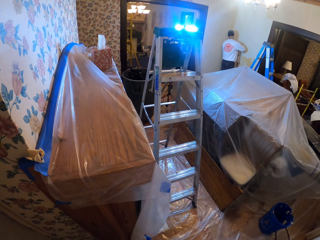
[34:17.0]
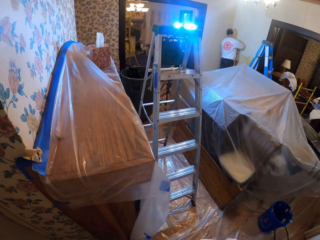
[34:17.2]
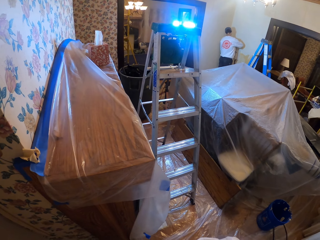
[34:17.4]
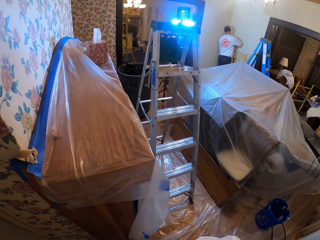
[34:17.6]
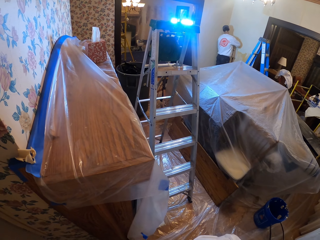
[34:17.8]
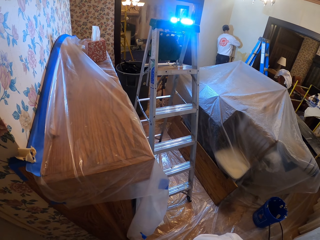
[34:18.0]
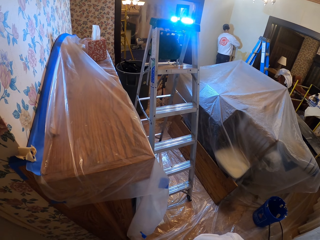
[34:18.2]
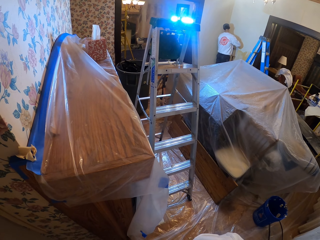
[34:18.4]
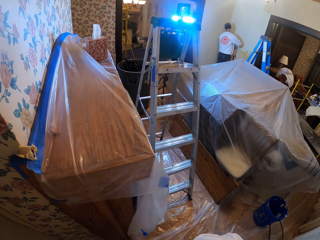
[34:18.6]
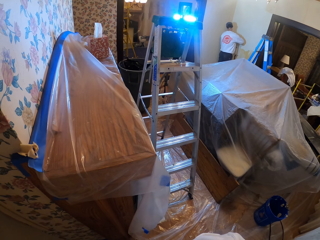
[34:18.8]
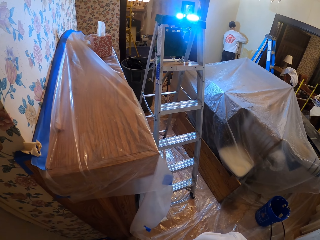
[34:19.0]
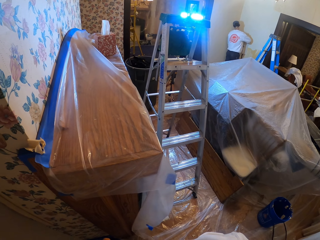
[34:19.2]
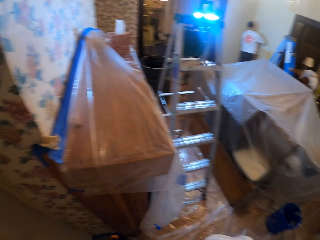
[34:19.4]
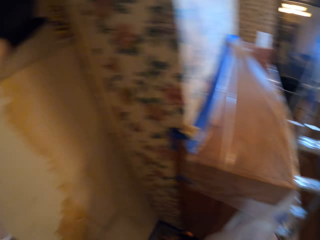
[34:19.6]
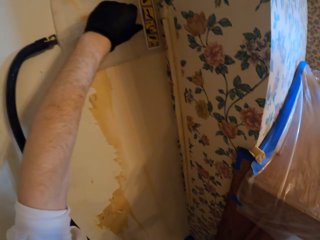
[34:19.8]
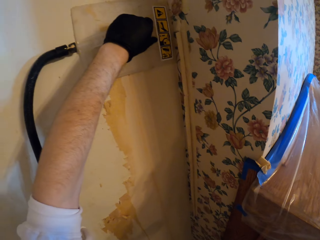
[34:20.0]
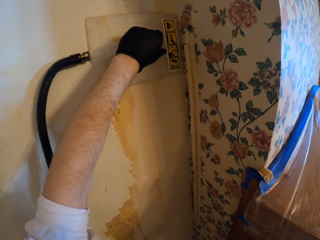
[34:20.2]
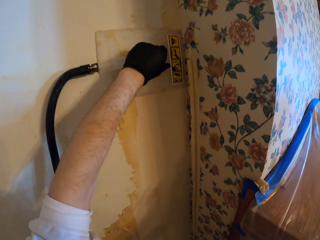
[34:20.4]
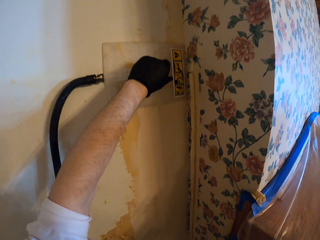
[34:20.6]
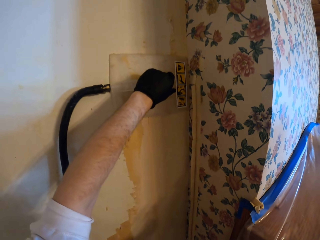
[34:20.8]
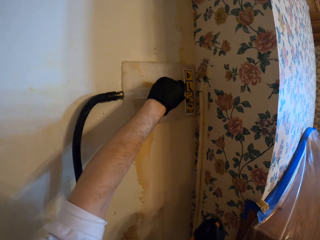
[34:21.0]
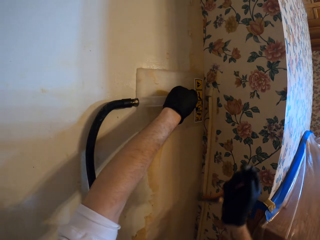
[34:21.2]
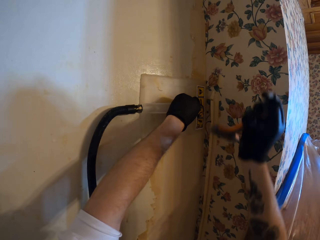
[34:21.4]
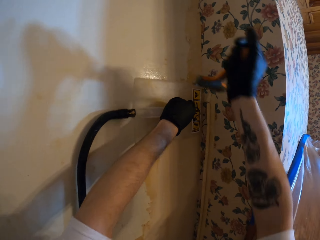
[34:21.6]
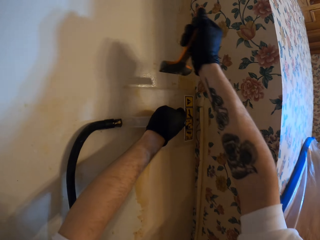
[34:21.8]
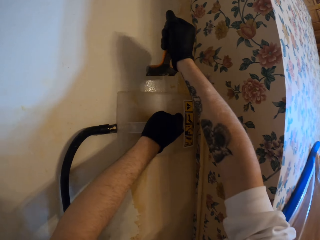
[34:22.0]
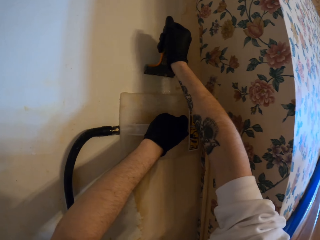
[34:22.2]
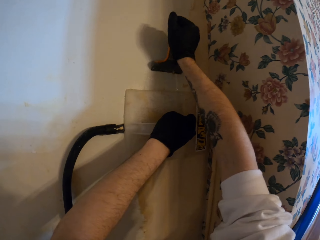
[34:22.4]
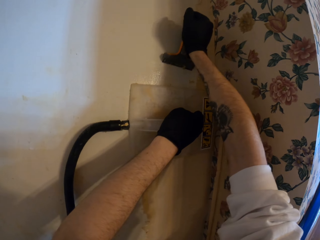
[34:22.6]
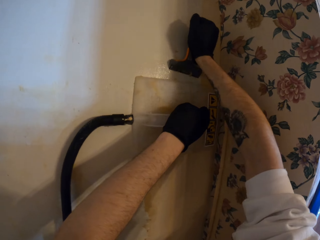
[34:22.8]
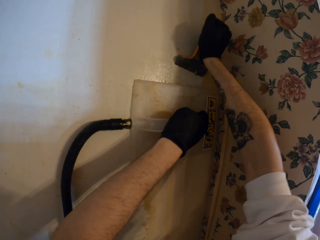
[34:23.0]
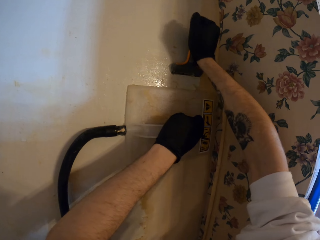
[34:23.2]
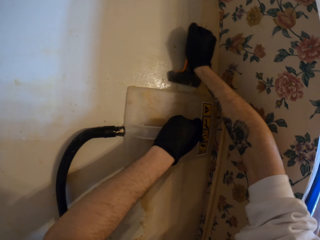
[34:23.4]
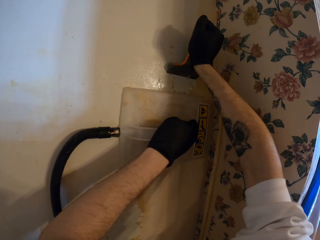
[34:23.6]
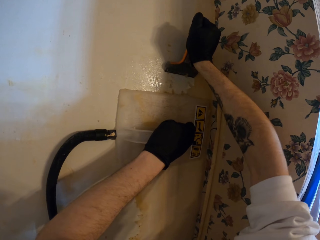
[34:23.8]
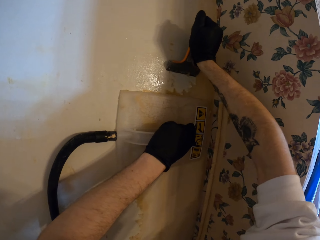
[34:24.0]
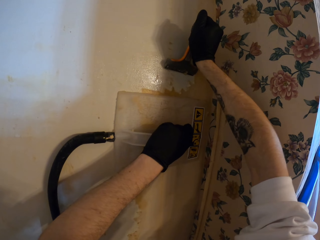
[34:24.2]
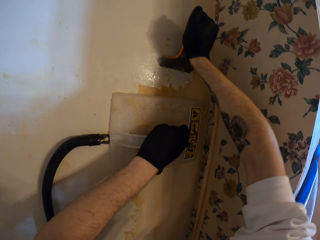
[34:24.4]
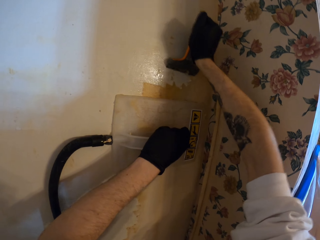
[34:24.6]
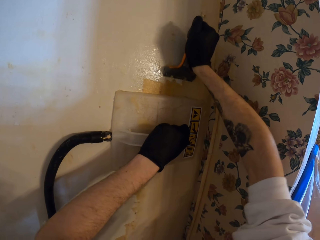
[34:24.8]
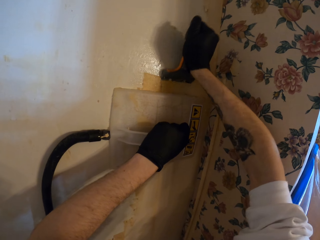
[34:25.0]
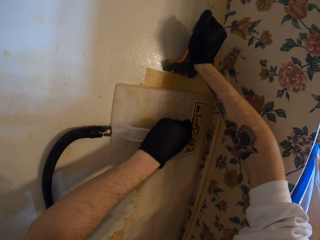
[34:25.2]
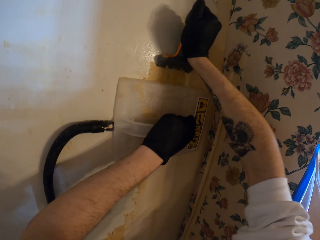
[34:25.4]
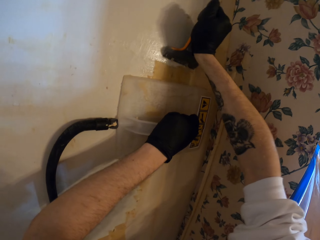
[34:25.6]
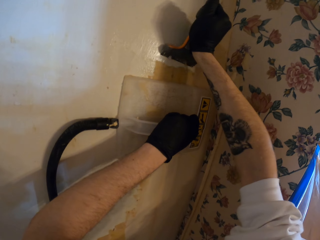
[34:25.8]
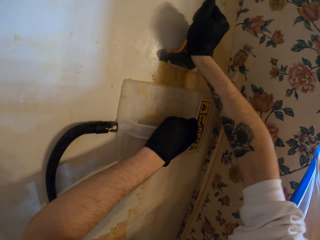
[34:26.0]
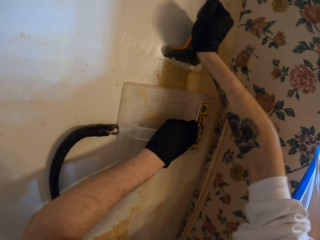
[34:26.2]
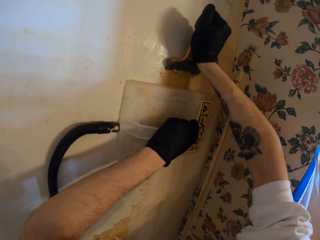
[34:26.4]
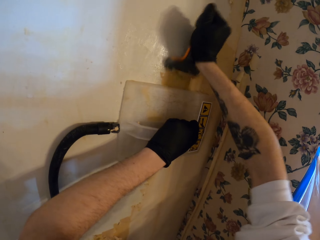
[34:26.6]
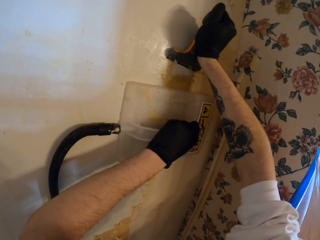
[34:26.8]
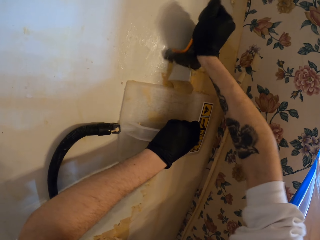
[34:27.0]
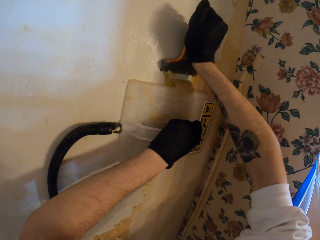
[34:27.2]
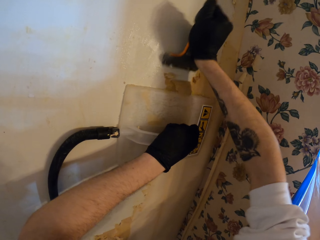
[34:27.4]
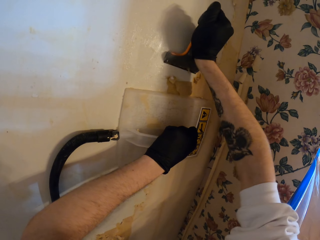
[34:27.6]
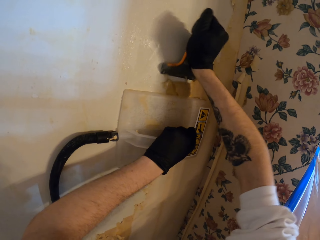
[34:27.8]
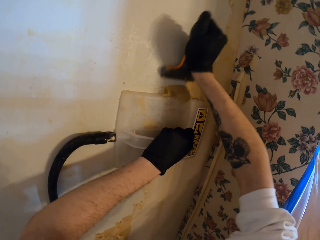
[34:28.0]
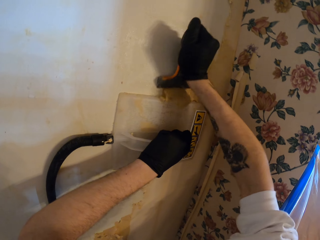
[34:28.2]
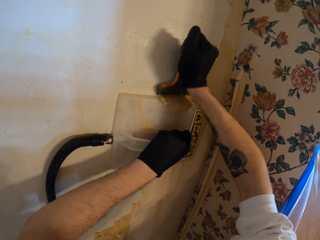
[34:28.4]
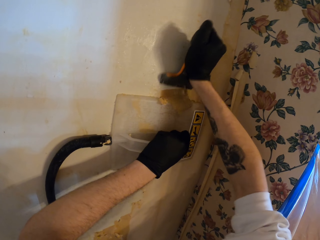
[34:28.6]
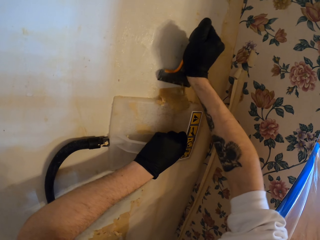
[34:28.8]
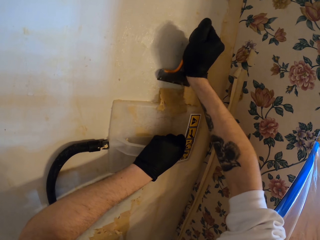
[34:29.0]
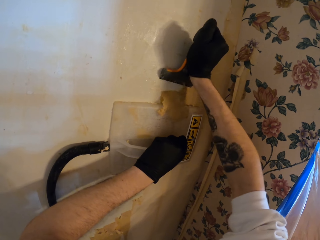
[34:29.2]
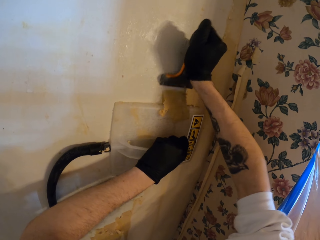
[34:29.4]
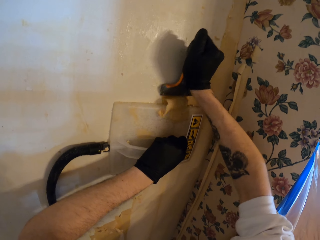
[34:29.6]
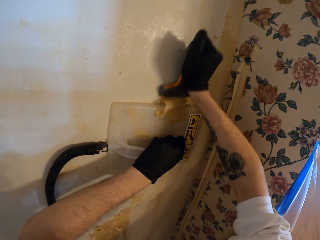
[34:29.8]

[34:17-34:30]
The camera wearer looks at a man. They turn around. They strip the wallpaper with the scraper. They raise the right hand. They scrape the wall with the wall scraper. They move the wallpaper steamer on the wall. They scrape the wall with the wall scraper.

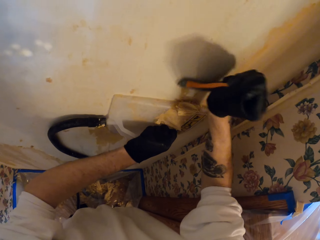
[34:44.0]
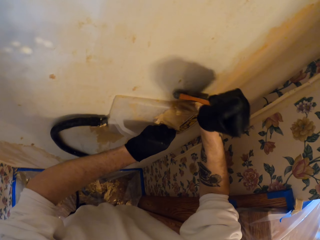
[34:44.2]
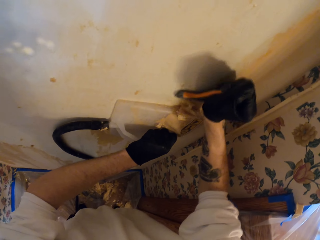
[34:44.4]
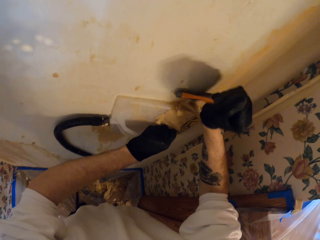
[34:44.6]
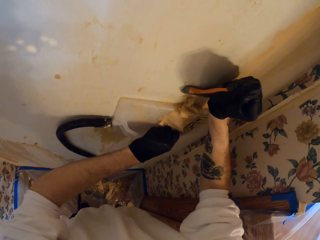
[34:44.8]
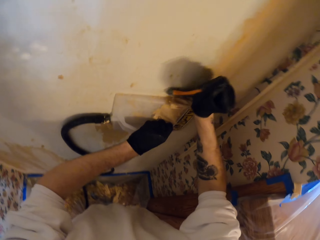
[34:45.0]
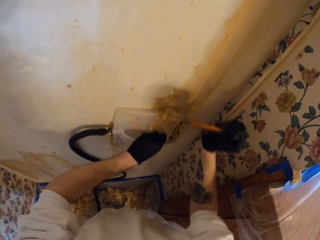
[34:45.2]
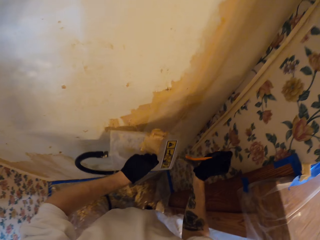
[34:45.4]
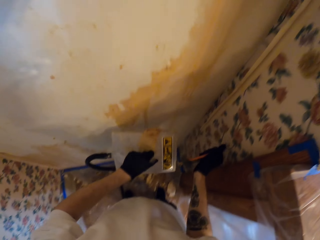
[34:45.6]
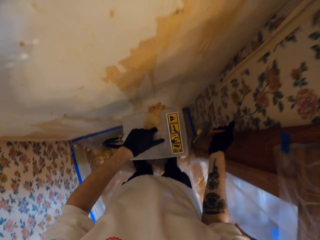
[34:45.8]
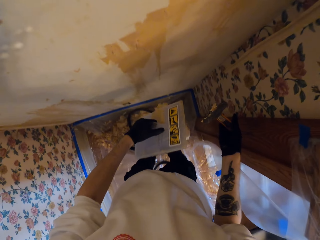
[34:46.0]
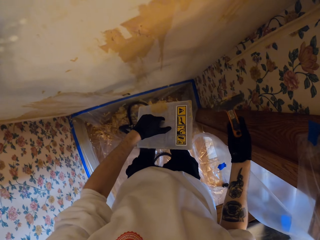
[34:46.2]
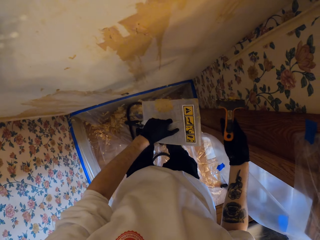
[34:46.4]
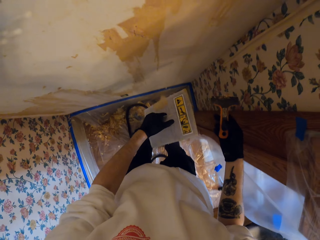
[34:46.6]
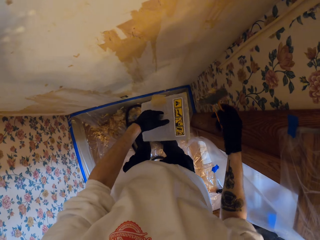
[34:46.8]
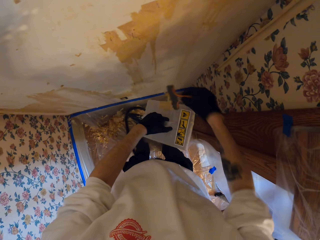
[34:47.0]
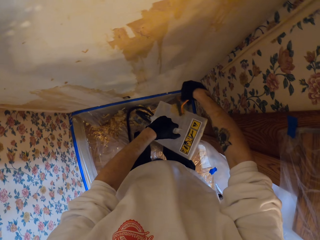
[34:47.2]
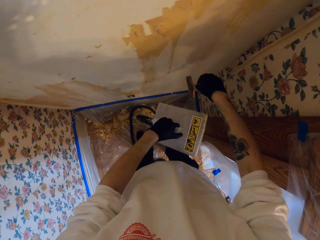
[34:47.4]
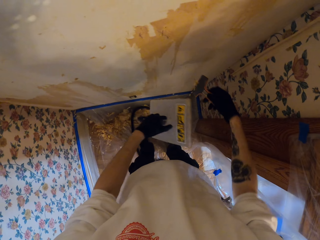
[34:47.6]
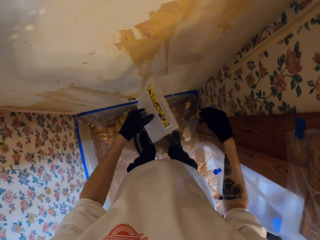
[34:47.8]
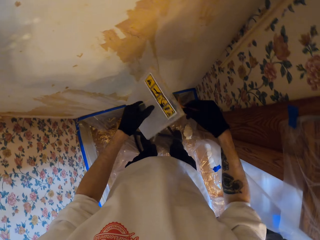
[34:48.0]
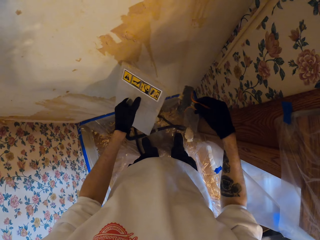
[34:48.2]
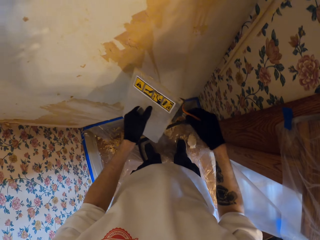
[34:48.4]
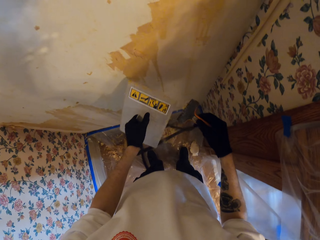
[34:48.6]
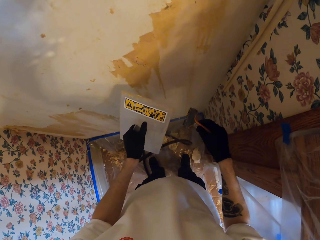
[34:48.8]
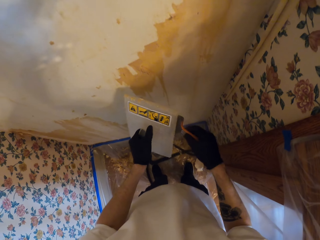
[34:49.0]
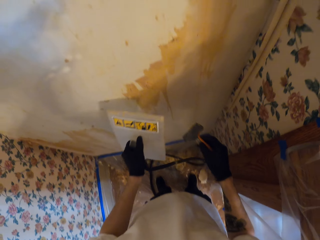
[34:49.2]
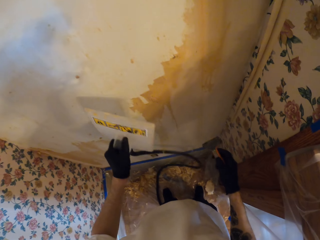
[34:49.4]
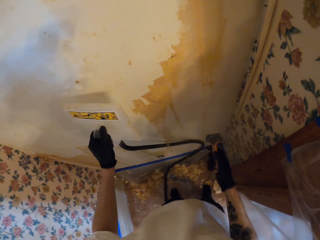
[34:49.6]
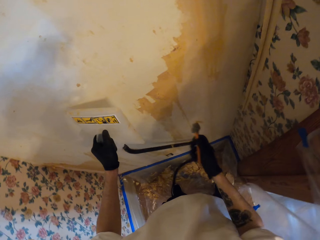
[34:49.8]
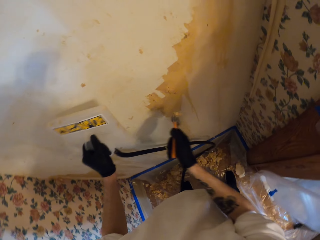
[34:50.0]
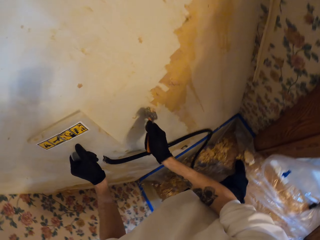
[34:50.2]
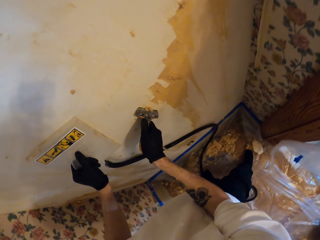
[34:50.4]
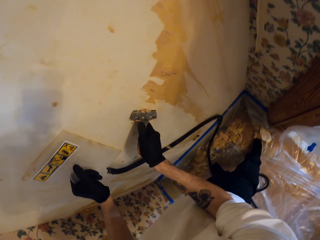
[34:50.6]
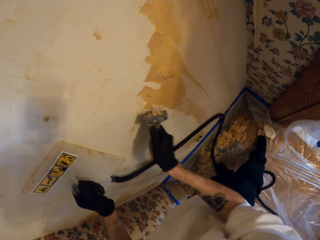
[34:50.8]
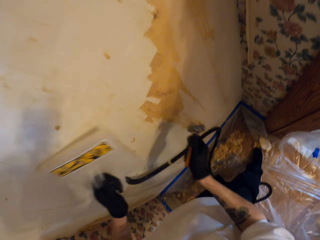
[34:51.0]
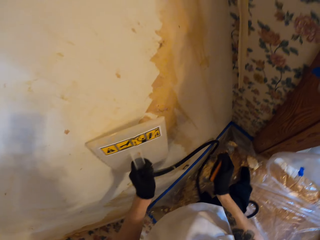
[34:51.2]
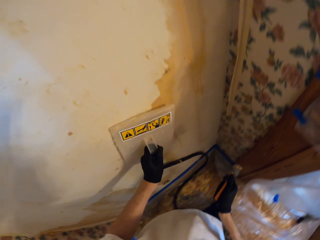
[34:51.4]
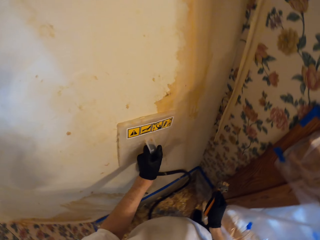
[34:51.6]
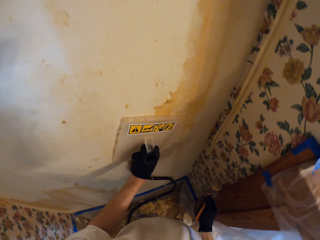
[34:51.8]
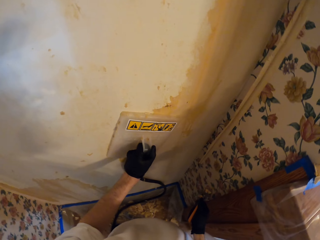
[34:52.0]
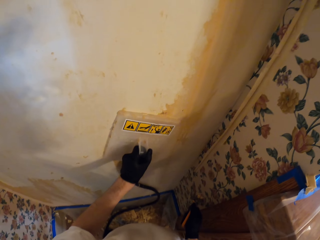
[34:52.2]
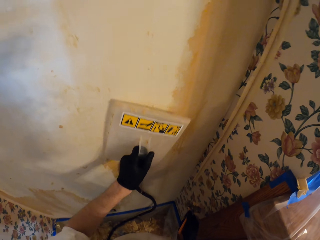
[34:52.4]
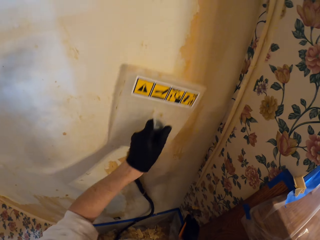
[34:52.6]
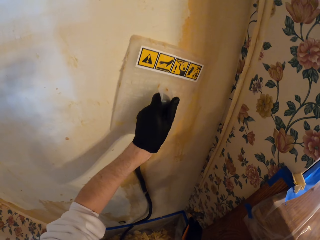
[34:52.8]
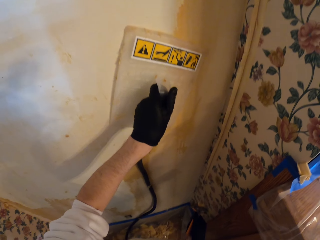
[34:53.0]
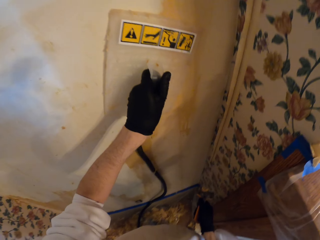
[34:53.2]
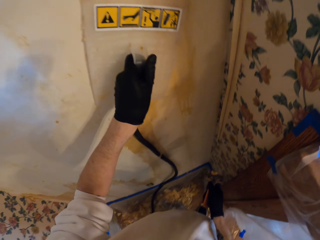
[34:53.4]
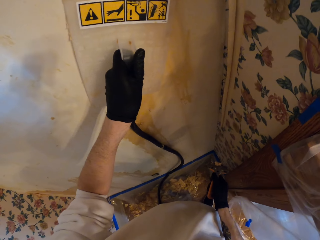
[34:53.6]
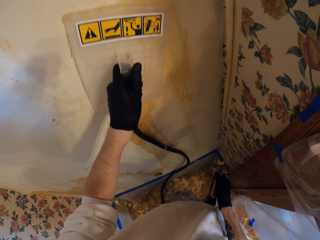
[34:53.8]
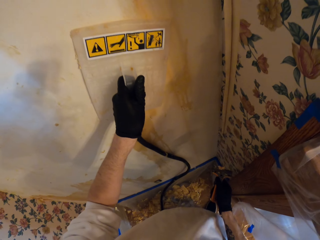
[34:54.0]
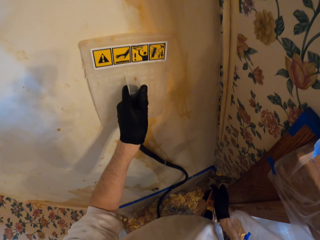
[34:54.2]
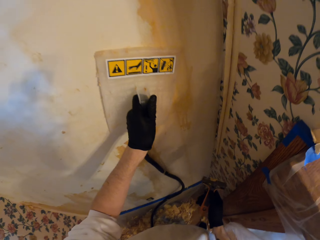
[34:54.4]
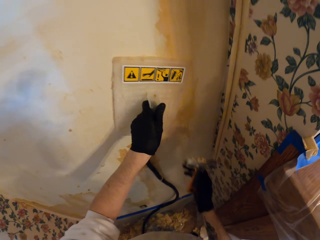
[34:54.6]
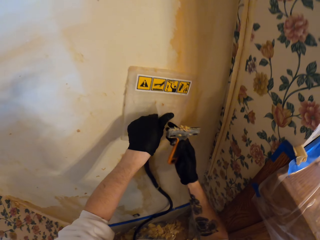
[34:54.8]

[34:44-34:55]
The camera wearer removes the wallpaper steamer from the wall. They rub the scraper on the wallpaper steamer. They remove paint from the wallpaper steamer. They remove paint from the scraping tool. They put the wallpaper steamer on the wall. They put the scraping tool on the wall. They use the wallpaper steamer. They move the wallpaper steamer on the wall. They put the wallpaper steamer on the wall. They move the wallpaper steamer on the wall.
